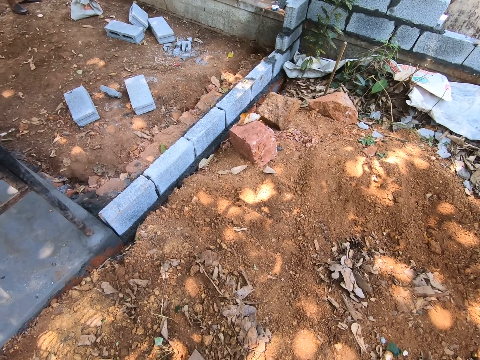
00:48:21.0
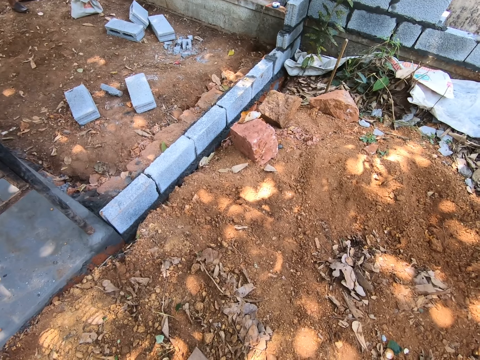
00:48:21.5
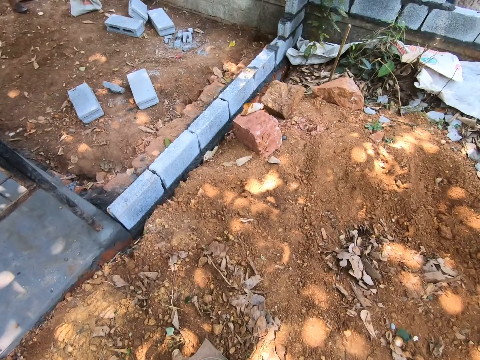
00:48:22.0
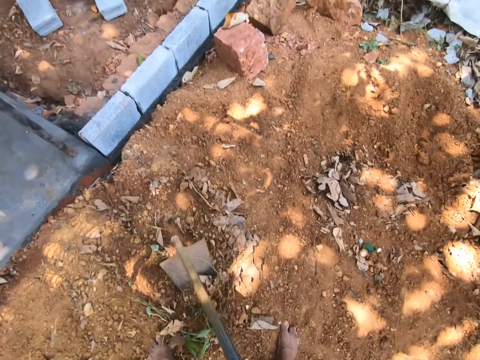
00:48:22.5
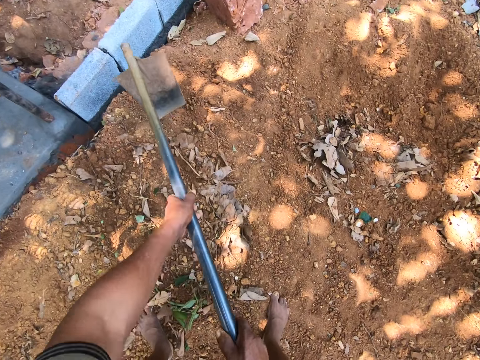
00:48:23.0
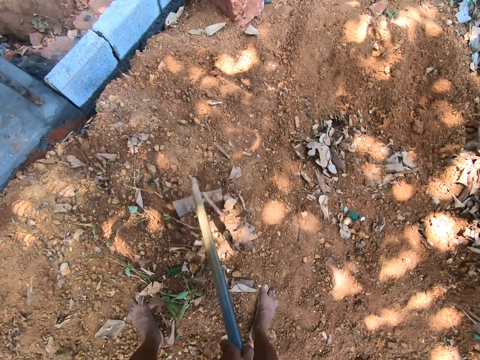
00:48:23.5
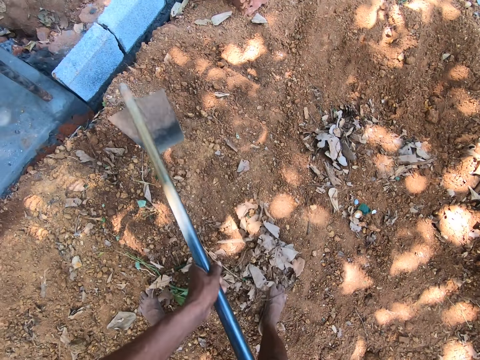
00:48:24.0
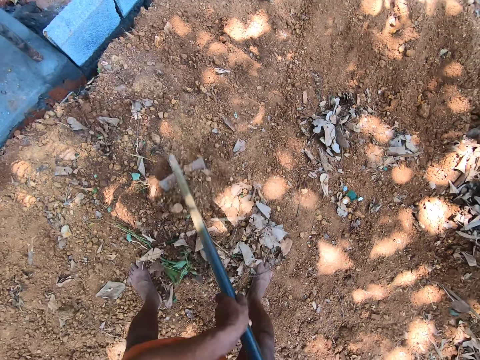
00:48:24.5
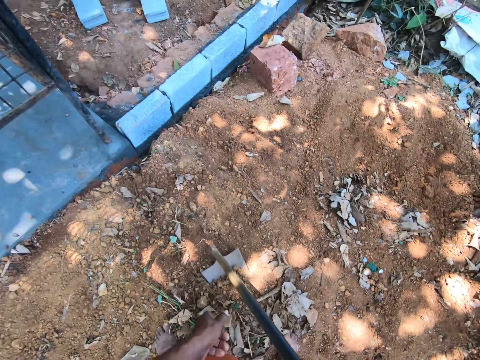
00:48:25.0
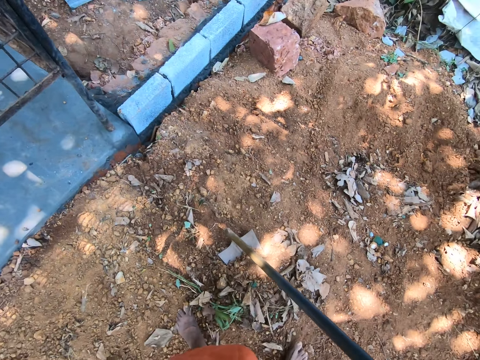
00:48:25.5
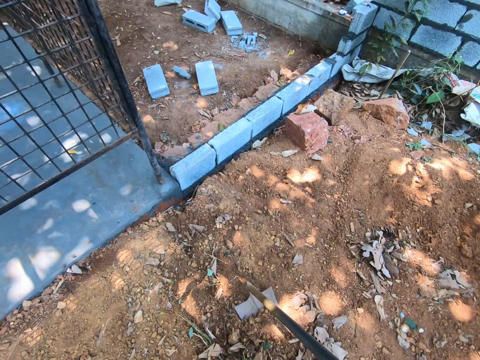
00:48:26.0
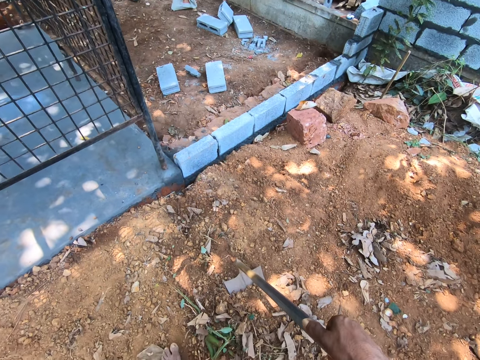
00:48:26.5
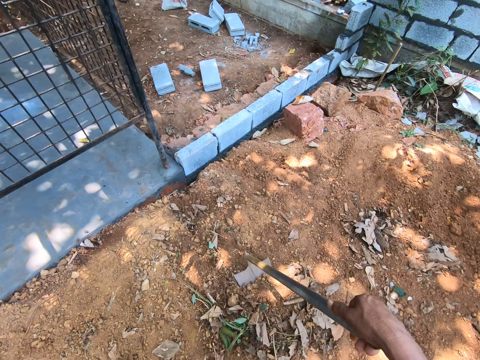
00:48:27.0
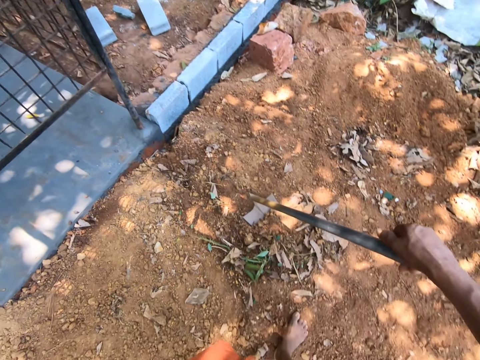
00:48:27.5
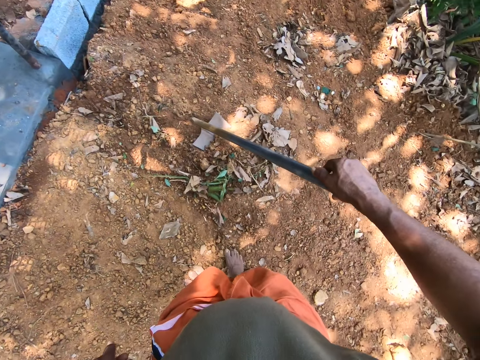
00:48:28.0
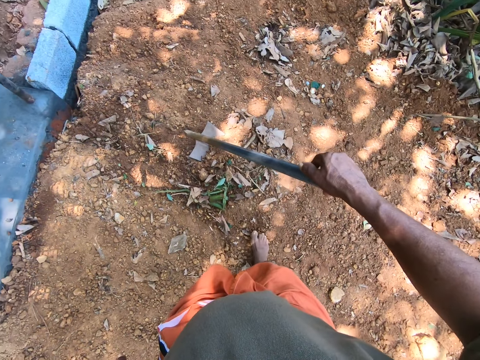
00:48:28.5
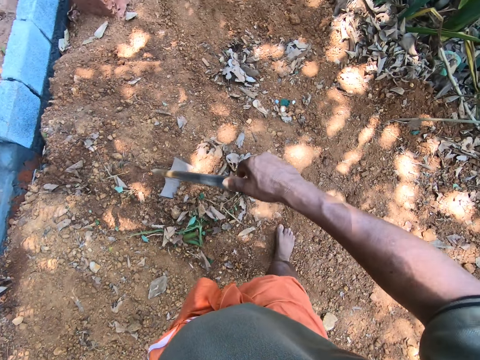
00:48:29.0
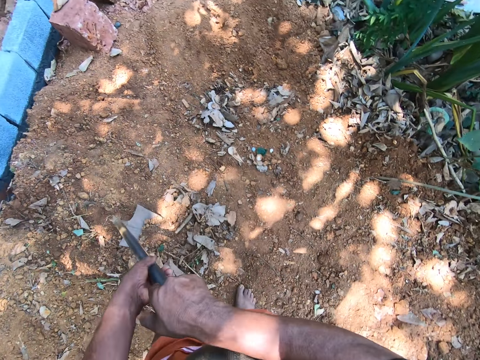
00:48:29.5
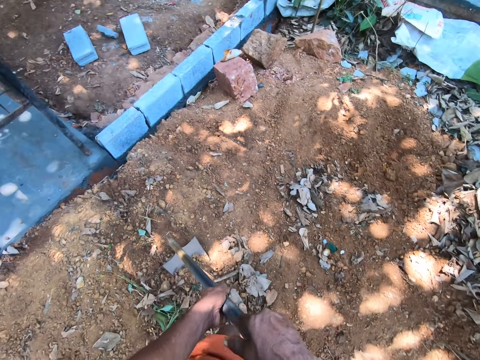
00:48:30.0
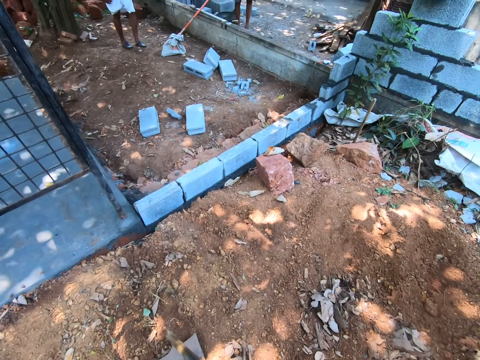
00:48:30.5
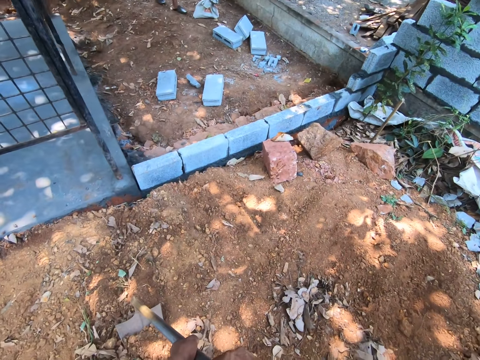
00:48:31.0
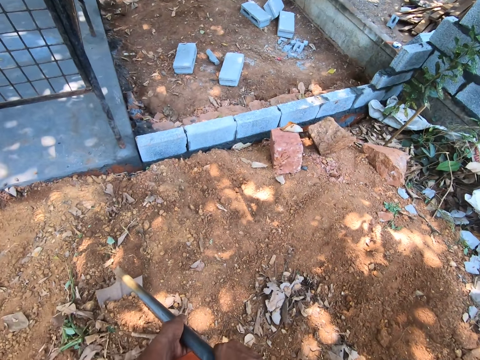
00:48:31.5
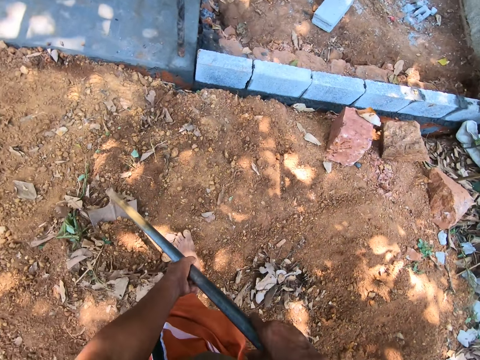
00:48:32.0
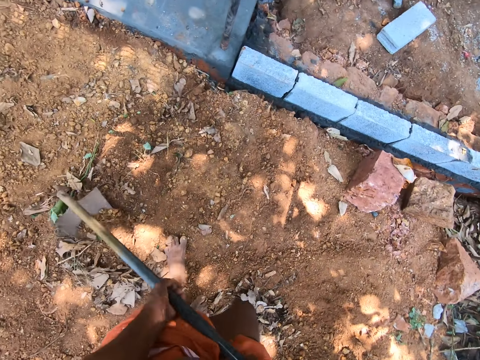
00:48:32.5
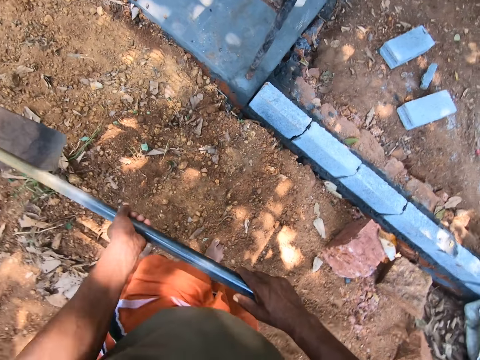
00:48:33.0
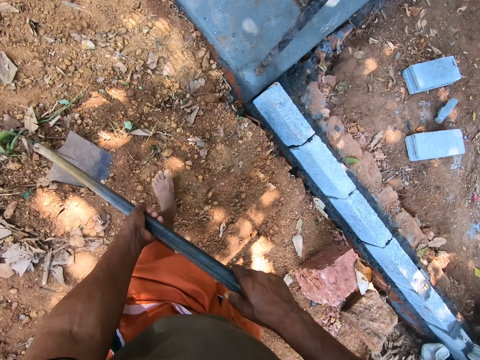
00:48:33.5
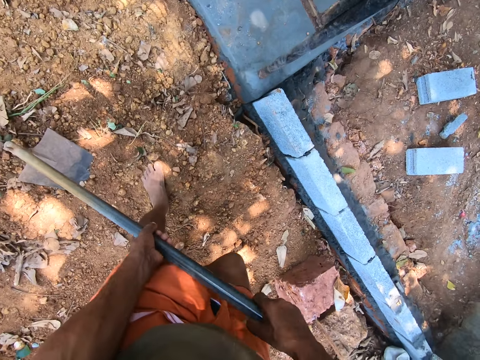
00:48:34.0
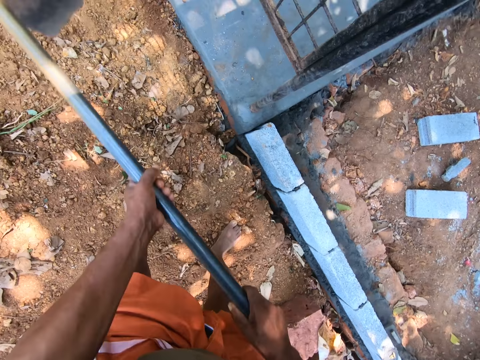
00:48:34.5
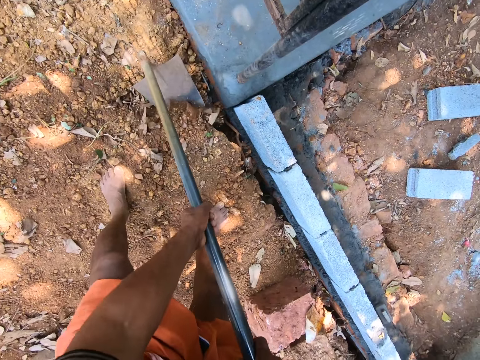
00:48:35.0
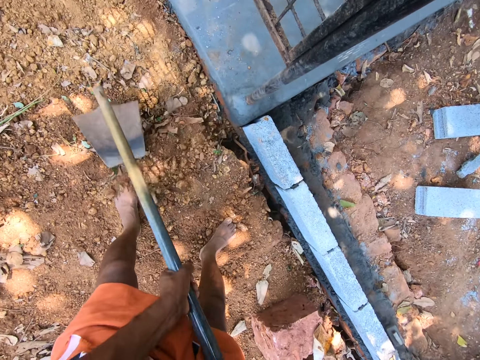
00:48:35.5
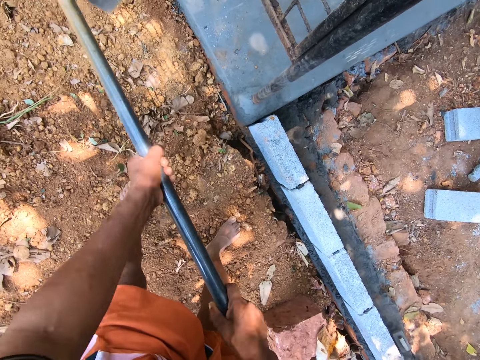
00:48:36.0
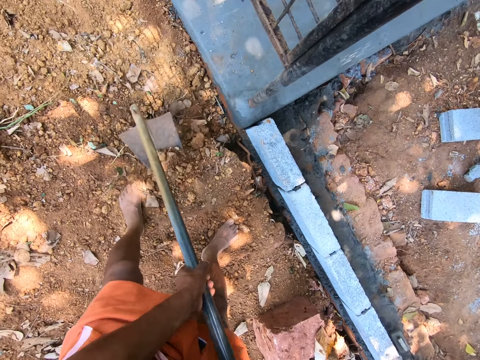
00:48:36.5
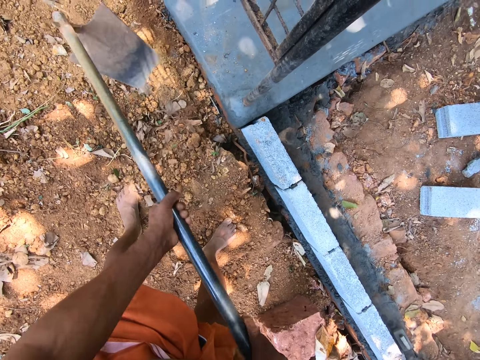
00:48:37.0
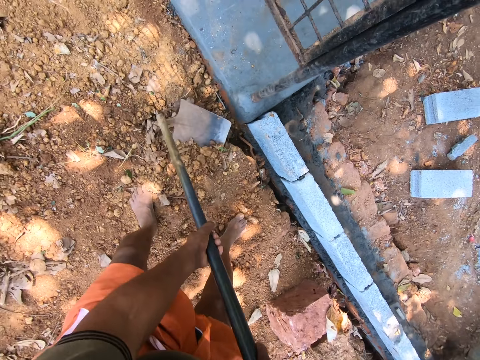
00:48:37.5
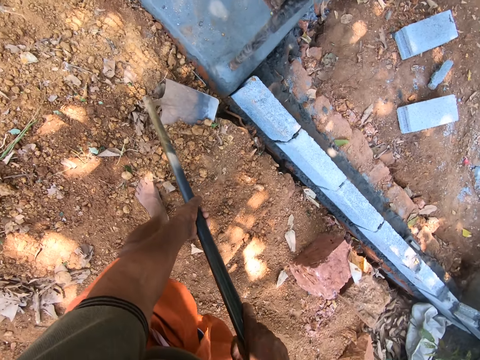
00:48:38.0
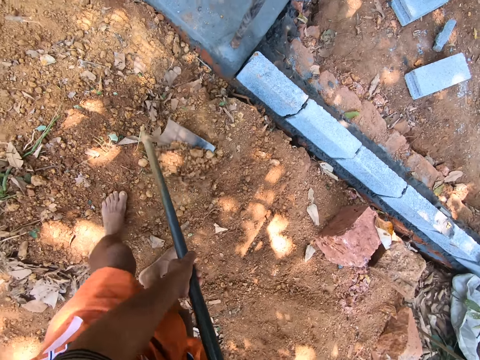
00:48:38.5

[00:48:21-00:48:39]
The camera wearer digs. They hold a hoe with the left hand and walk. They dig. They dig again.

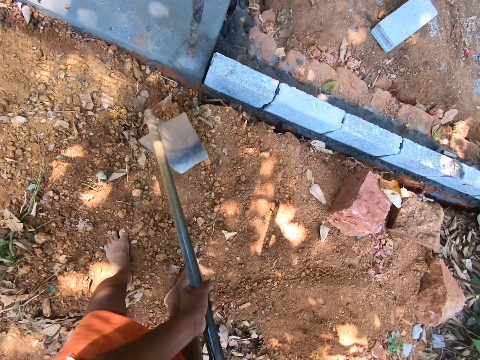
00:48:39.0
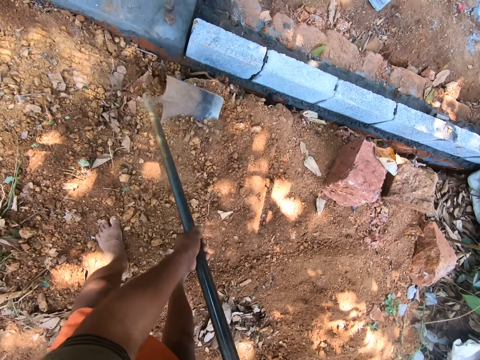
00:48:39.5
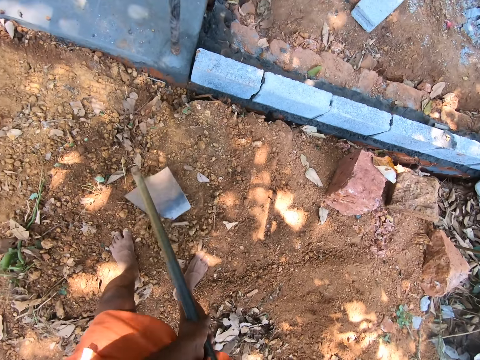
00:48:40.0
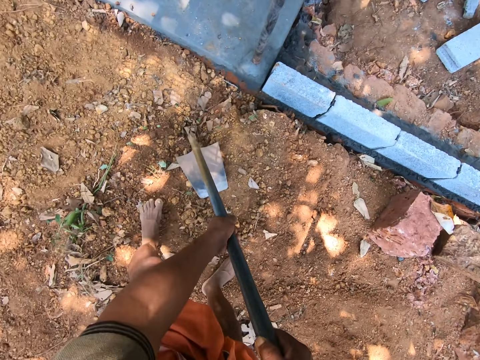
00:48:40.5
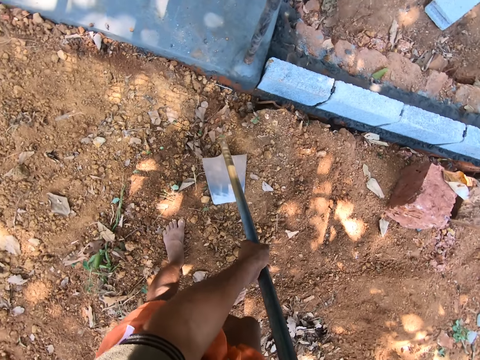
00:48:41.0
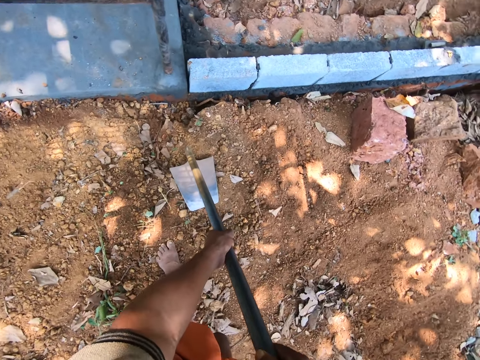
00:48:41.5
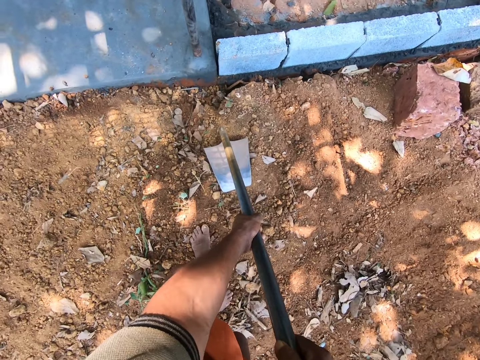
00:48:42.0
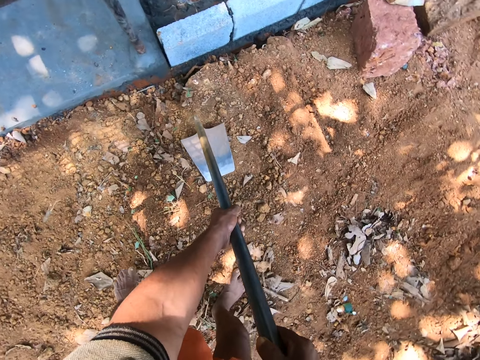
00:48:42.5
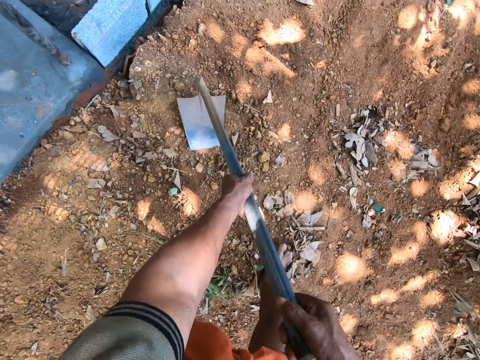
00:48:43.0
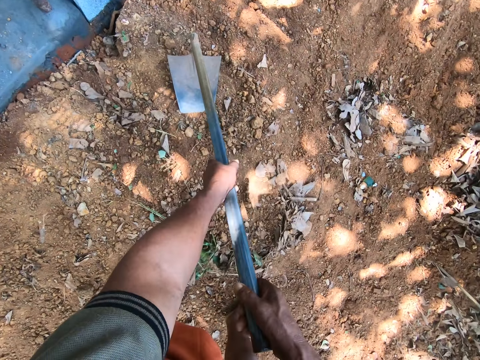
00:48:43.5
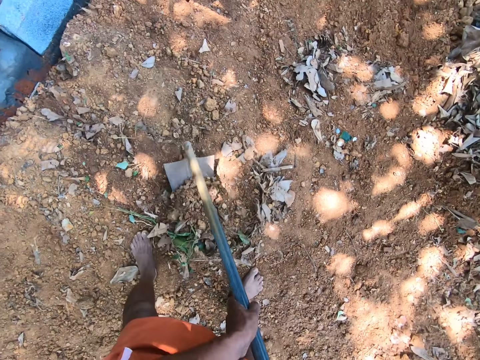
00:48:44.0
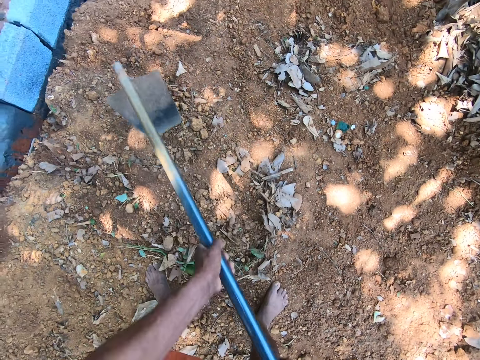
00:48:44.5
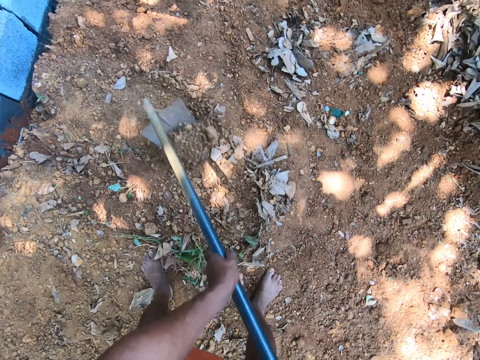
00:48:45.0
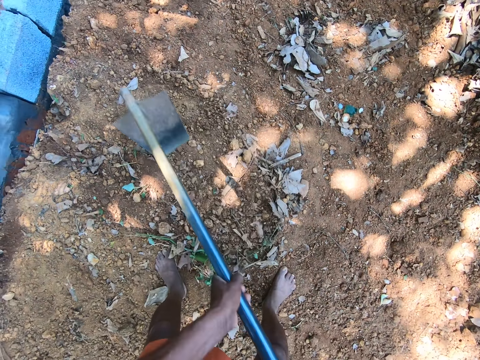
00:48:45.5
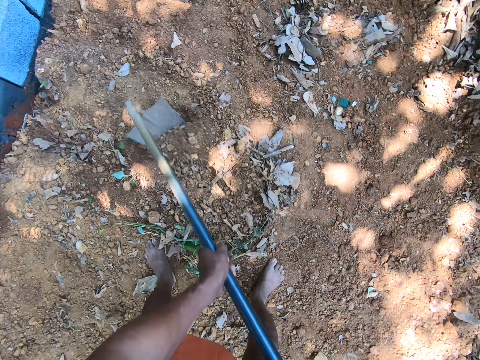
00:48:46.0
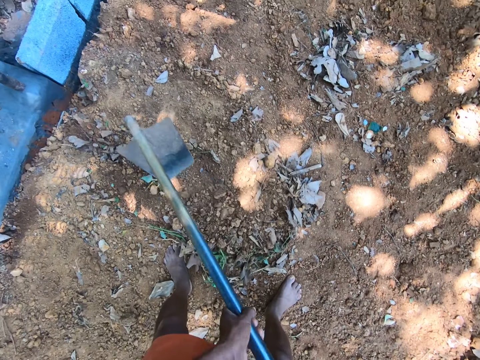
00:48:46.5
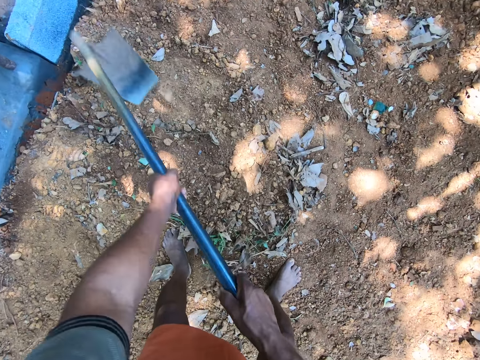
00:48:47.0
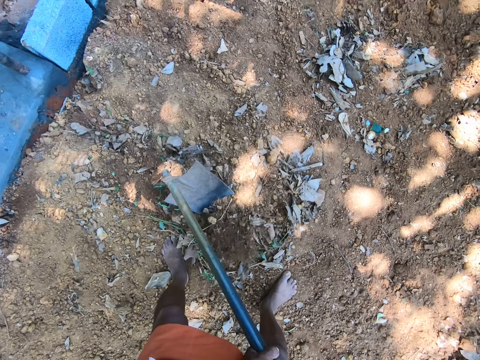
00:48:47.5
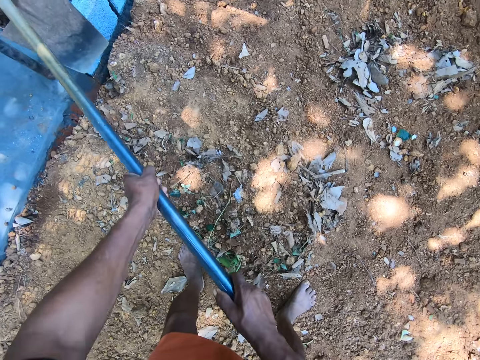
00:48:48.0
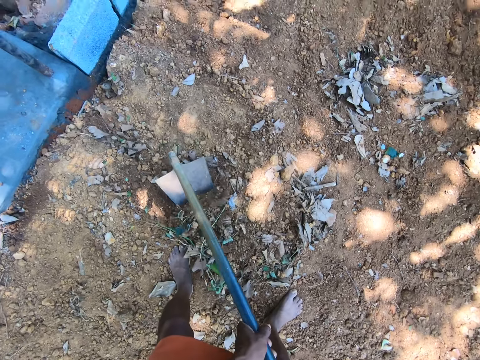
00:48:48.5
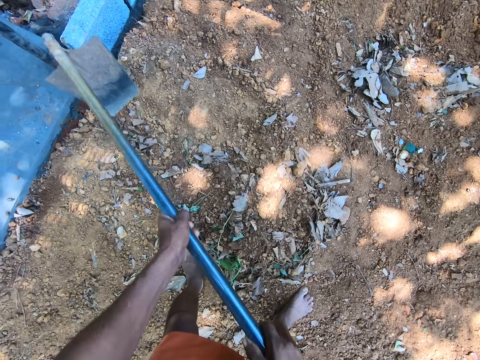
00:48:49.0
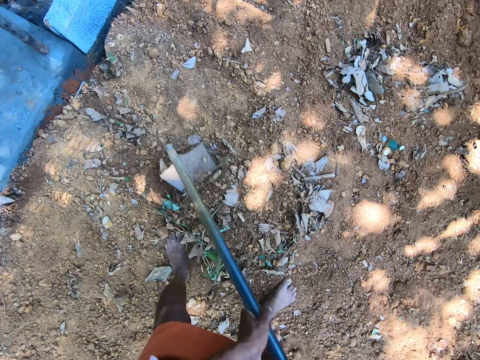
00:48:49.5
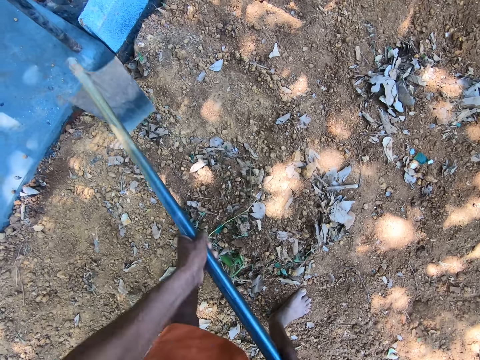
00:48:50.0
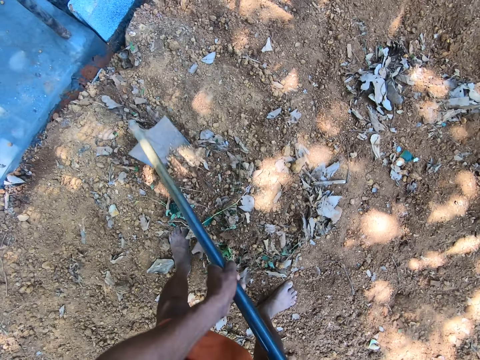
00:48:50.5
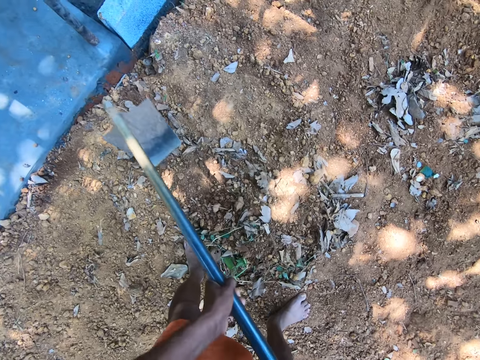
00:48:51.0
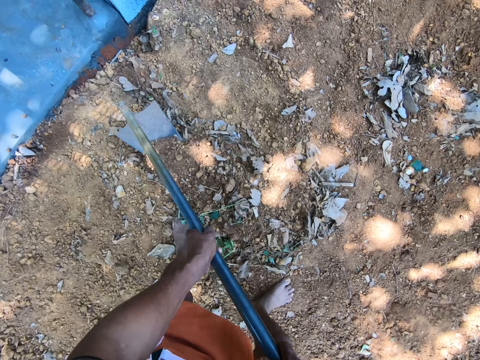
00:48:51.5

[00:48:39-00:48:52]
The camera wearer takes a few steps. They dig.
